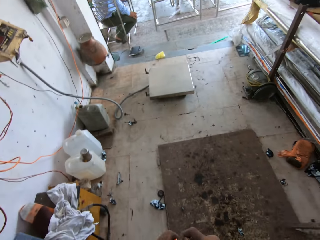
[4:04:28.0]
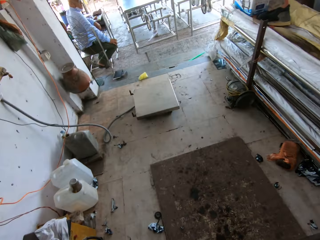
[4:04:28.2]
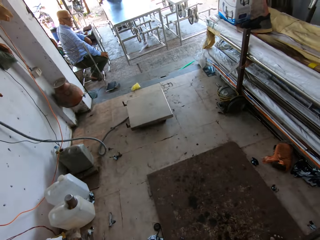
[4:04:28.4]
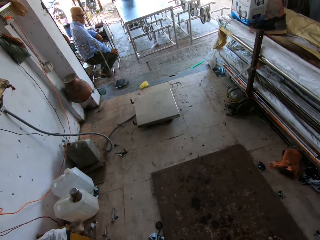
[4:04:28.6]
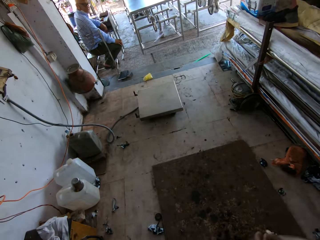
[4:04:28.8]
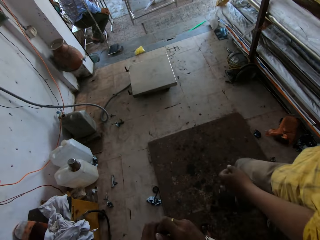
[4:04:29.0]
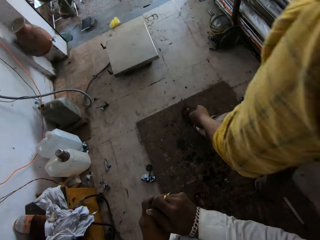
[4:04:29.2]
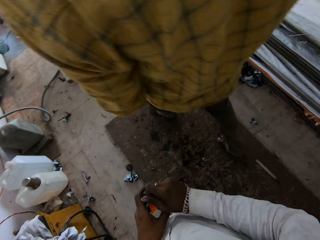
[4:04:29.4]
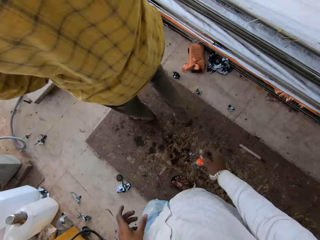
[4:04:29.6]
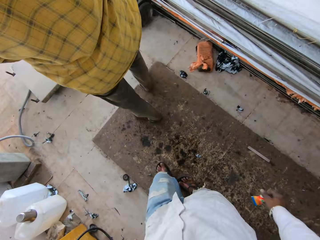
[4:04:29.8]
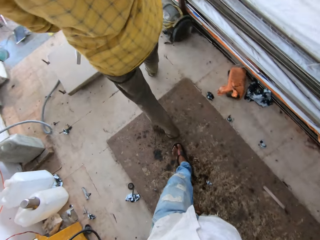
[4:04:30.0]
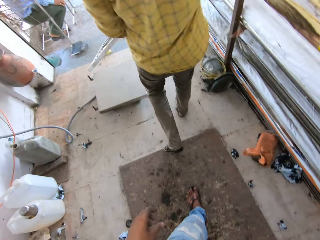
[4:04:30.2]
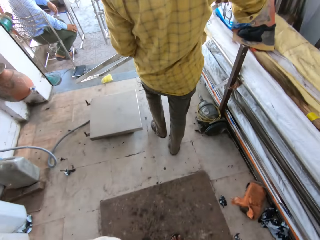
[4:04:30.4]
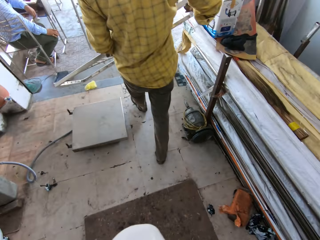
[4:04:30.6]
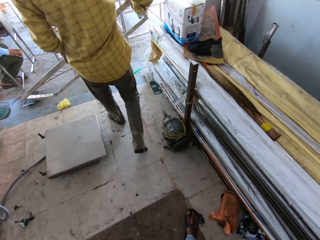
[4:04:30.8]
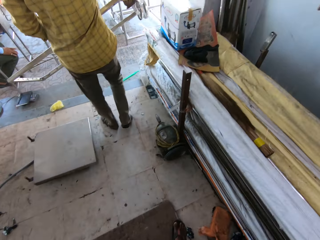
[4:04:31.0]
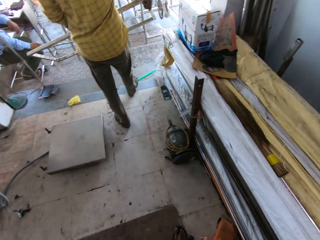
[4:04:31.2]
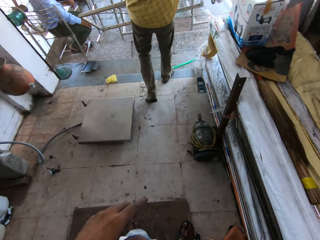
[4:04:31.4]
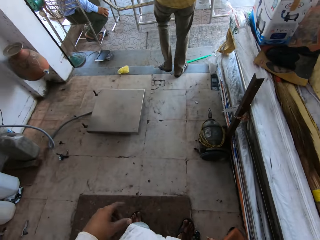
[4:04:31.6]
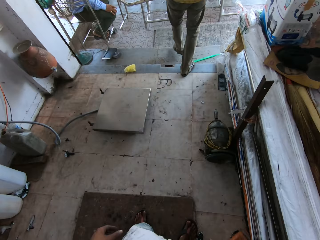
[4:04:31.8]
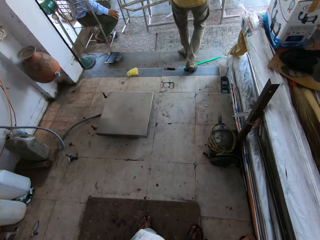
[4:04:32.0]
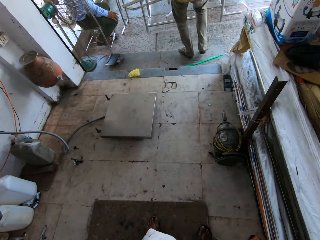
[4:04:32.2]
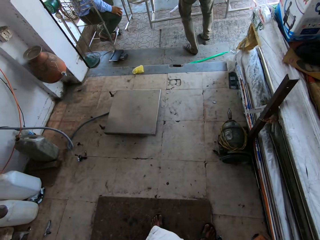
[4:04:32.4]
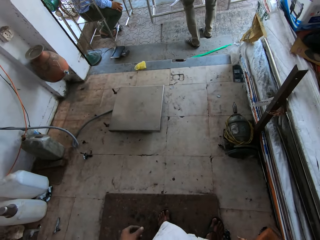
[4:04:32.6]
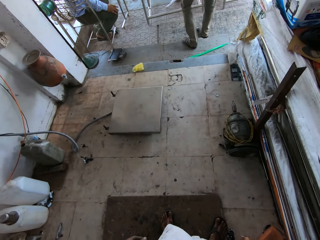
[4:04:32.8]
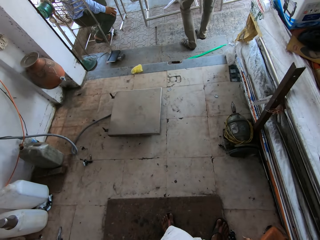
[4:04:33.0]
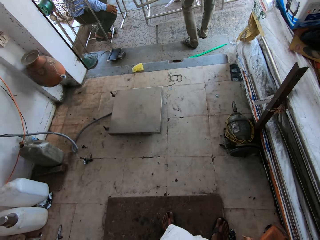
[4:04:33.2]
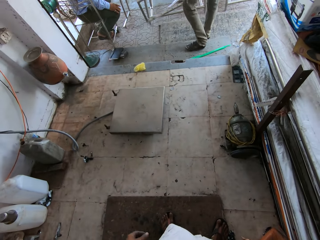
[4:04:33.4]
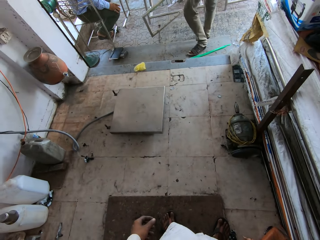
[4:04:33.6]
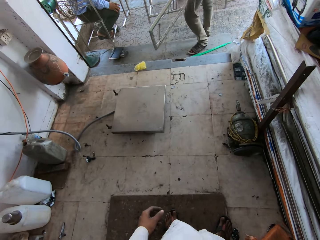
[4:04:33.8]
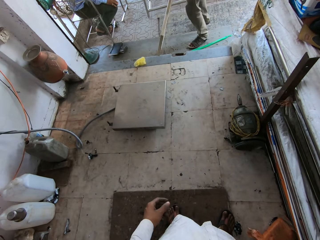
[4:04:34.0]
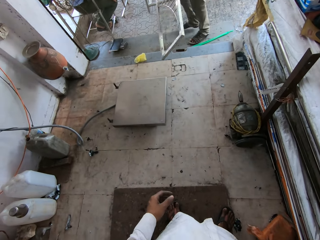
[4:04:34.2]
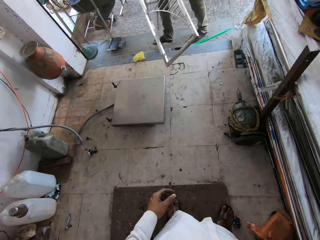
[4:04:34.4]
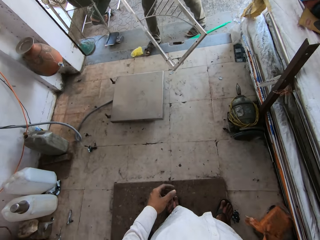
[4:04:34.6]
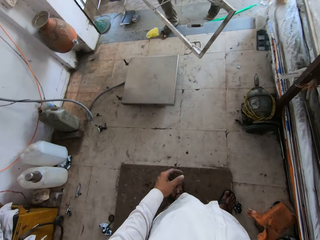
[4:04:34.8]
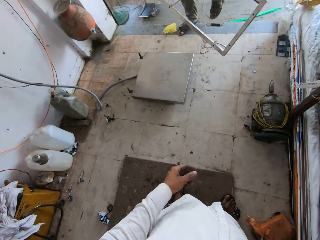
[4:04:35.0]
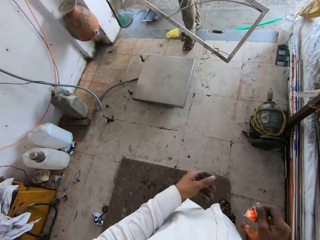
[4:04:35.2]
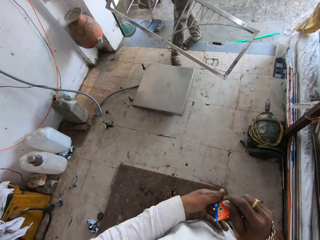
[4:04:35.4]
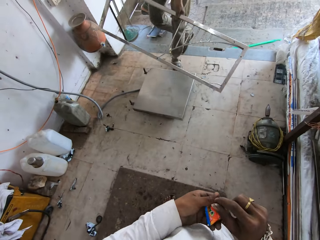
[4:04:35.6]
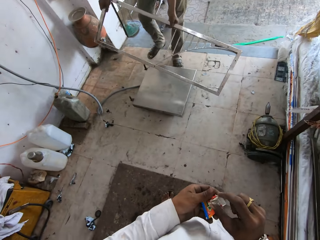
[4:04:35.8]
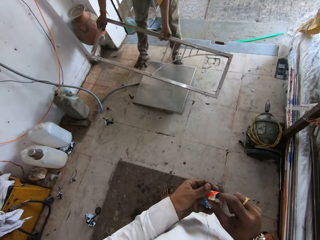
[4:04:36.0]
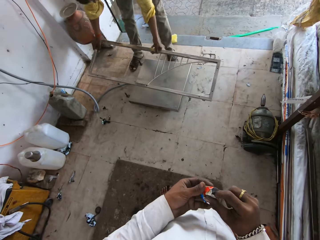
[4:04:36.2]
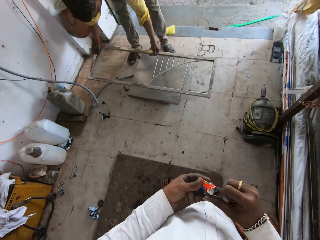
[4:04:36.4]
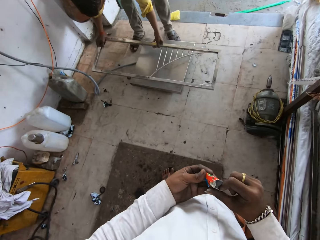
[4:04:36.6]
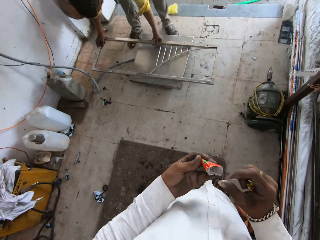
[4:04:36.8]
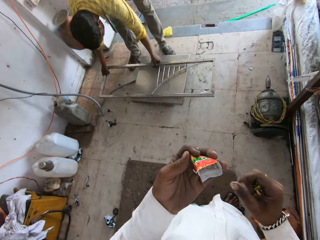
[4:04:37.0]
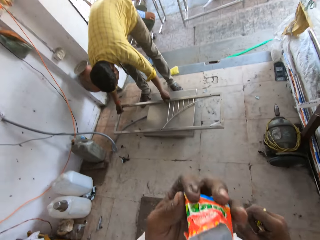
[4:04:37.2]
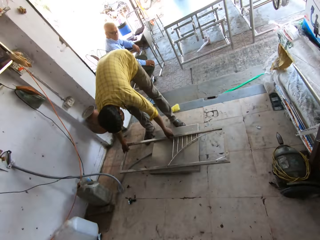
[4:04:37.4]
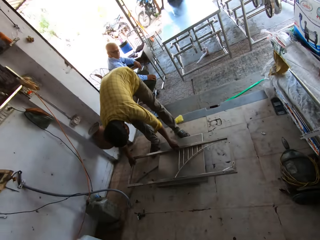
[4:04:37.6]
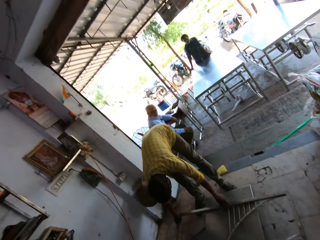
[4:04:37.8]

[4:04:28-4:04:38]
The camera wearer looks around. A man holds metal. The camera wearer walks around and looks around. They hold something. The man puts the metal down.

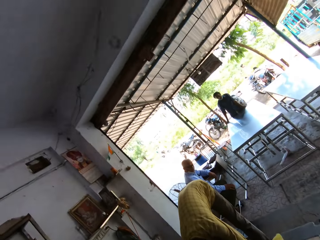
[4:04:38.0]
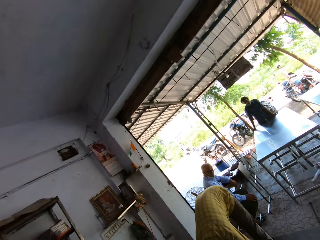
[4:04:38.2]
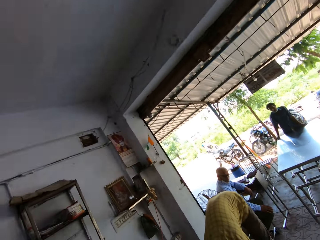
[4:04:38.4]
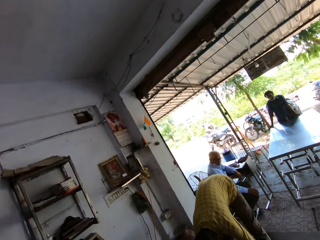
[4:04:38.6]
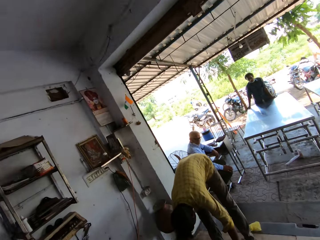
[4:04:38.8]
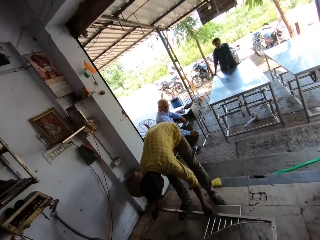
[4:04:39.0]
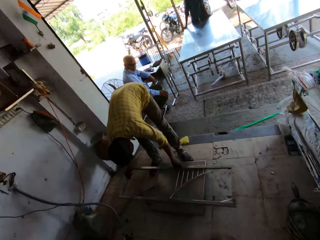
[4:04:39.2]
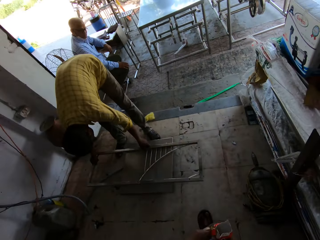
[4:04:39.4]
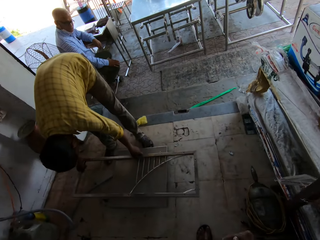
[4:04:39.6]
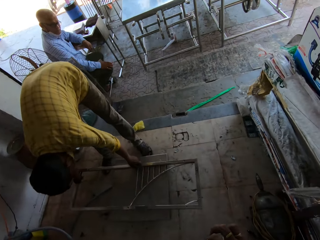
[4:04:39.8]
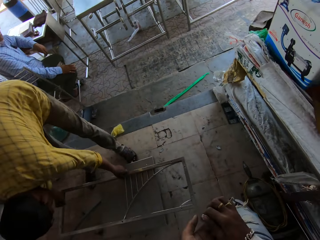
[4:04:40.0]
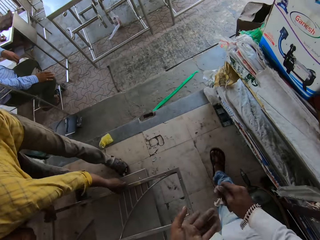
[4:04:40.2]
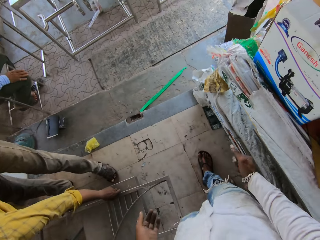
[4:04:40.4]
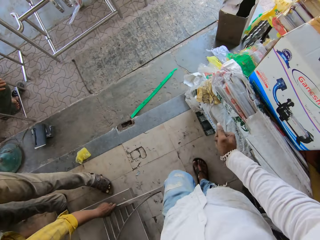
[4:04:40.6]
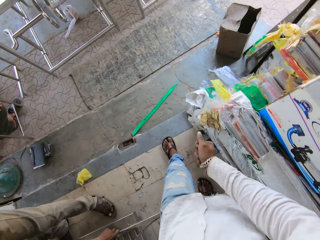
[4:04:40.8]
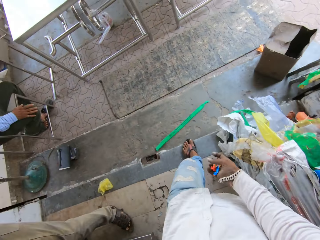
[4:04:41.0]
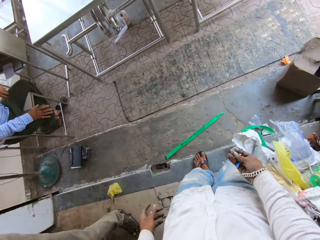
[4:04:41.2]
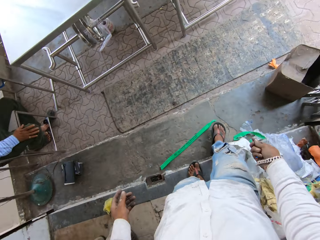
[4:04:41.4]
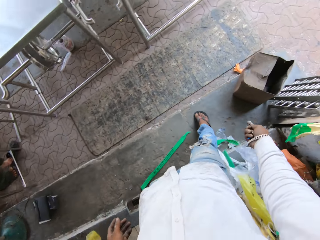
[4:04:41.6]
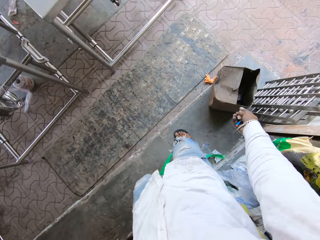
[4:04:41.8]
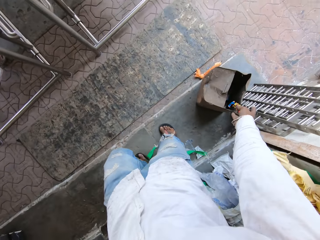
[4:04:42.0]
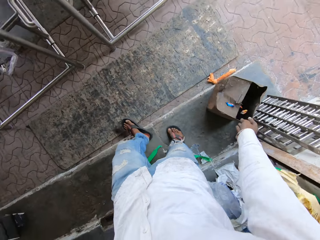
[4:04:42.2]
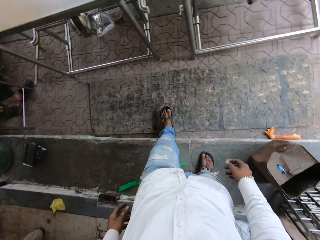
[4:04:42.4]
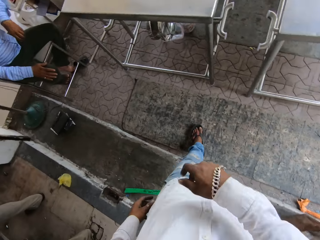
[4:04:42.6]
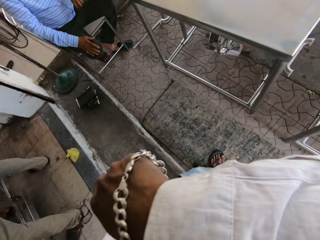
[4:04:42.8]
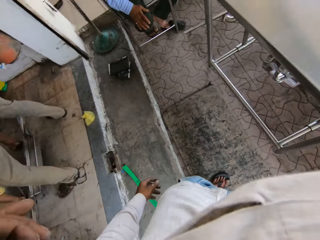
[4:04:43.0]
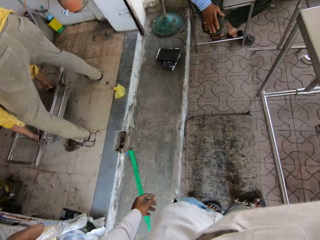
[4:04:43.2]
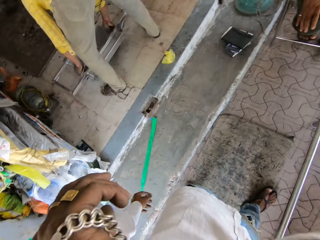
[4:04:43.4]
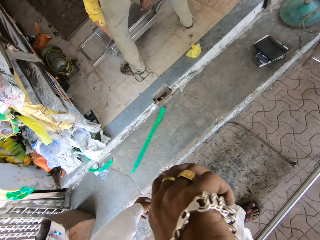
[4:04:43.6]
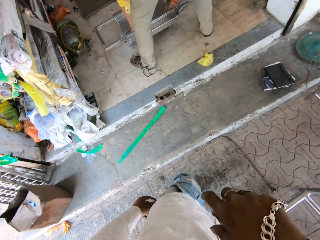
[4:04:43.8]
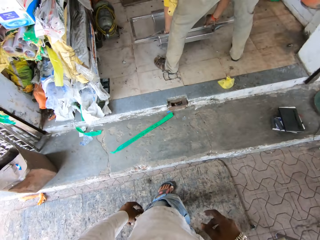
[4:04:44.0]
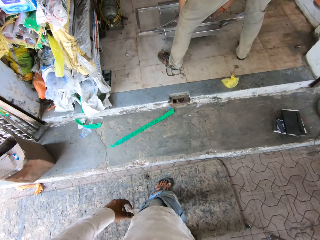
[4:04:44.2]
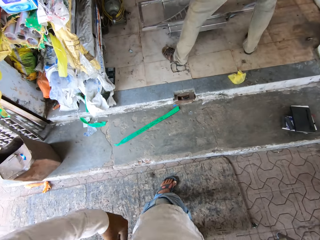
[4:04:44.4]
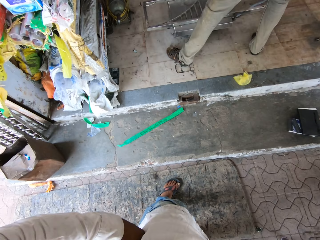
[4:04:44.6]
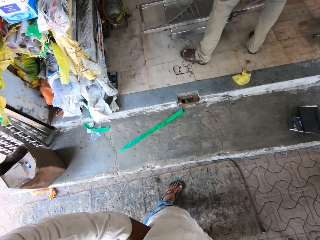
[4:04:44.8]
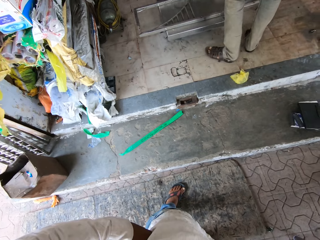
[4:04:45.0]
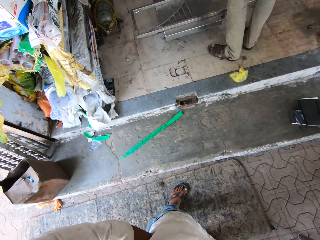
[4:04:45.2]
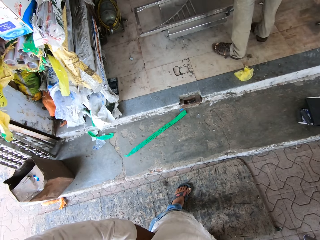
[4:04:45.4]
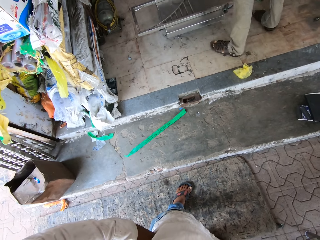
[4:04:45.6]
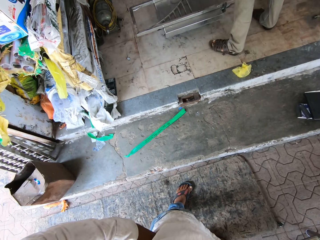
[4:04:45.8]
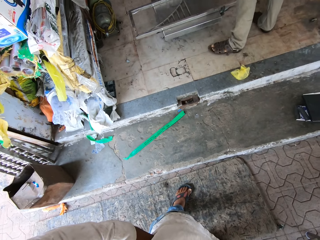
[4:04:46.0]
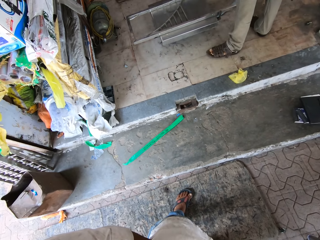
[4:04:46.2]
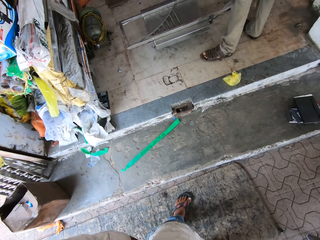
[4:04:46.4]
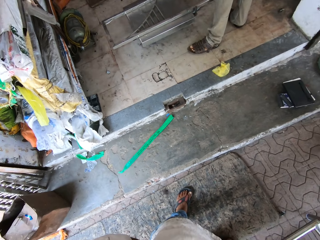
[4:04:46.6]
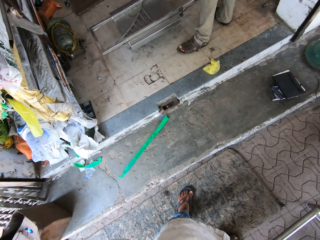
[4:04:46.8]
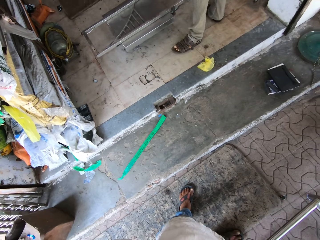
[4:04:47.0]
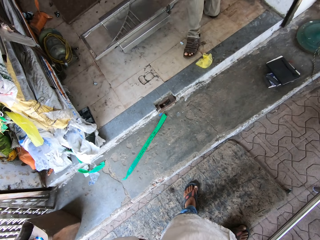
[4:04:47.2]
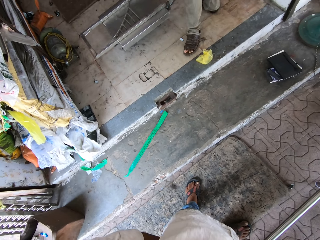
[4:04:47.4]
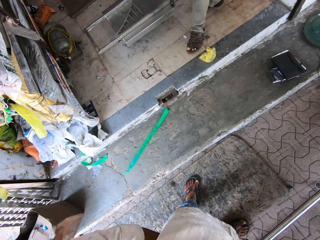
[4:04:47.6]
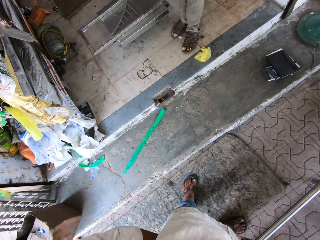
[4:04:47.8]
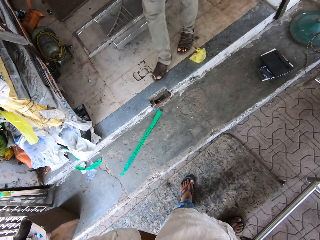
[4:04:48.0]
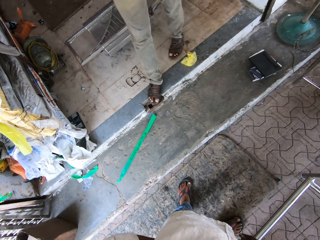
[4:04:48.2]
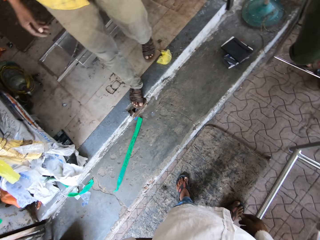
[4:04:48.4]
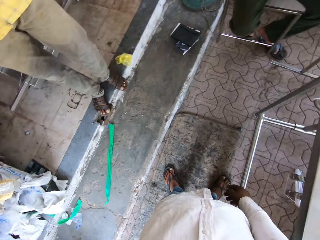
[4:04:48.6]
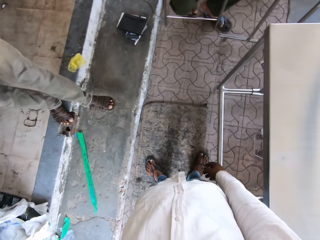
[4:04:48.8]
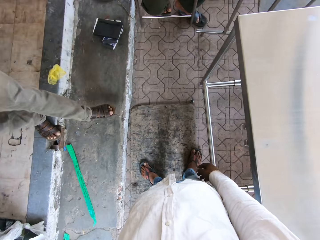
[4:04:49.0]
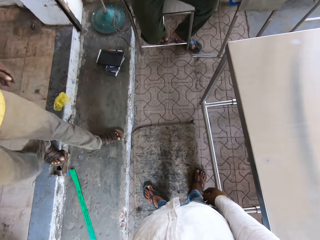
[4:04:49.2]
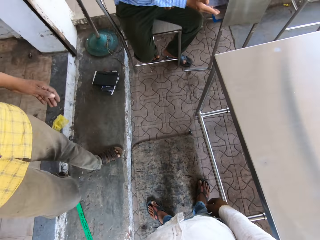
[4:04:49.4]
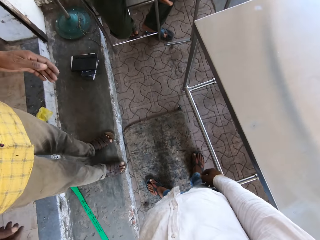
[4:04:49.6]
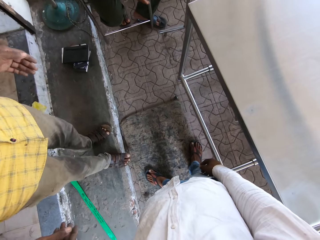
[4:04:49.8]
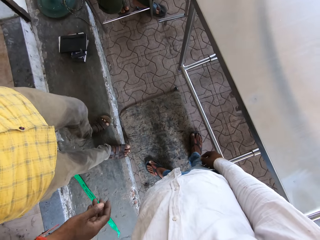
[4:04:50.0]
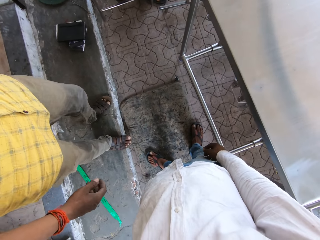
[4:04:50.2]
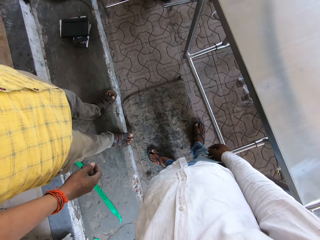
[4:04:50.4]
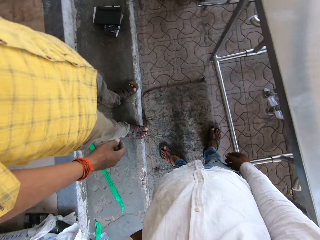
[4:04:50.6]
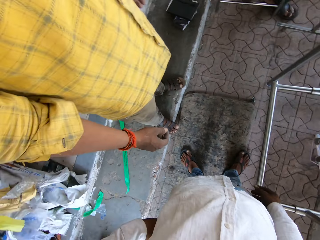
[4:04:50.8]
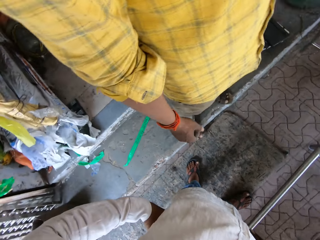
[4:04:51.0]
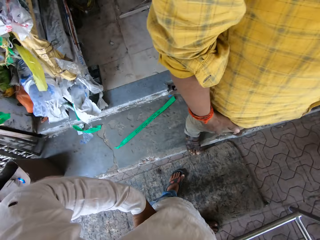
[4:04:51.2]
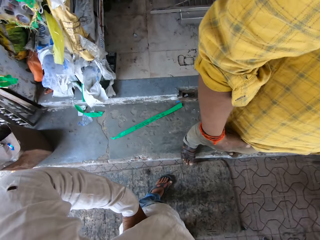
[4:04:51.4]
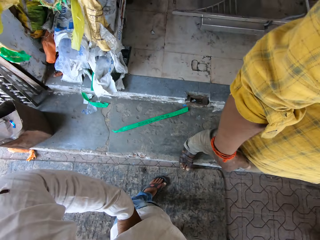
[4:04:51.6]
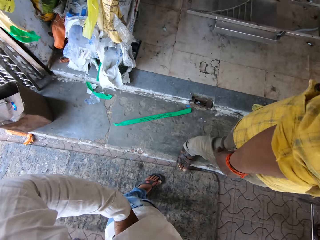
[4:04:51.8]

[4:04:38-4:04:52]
The camera wearer looks around. They walk in the workshop. They fold a paper in hand. They put the paper in a bin. They raise the hand. They look around. A man walks in the workshop.
